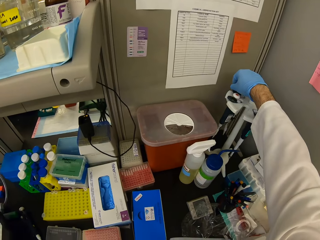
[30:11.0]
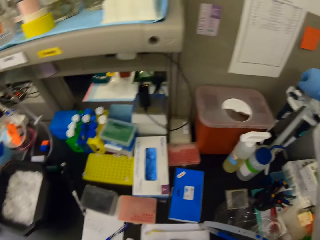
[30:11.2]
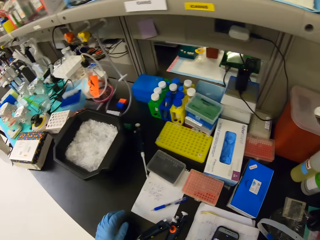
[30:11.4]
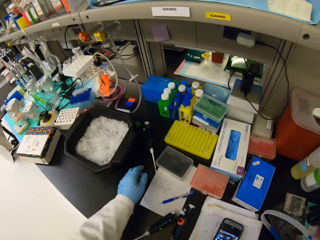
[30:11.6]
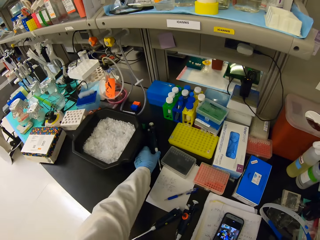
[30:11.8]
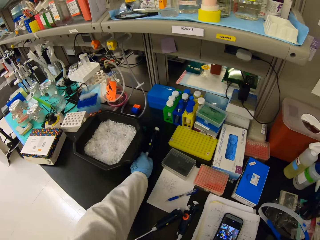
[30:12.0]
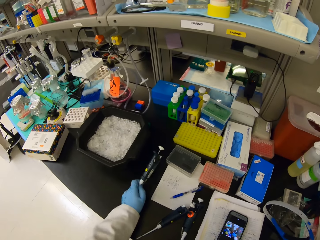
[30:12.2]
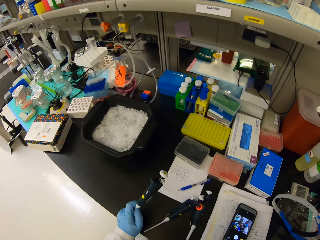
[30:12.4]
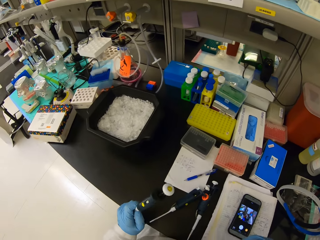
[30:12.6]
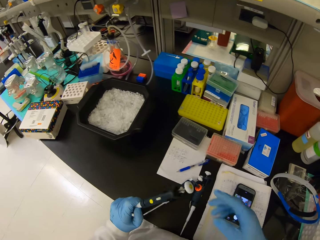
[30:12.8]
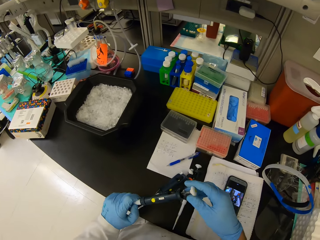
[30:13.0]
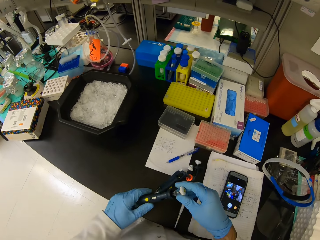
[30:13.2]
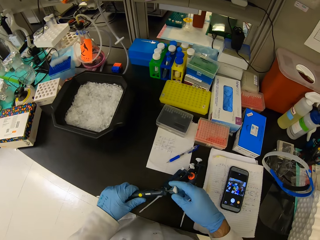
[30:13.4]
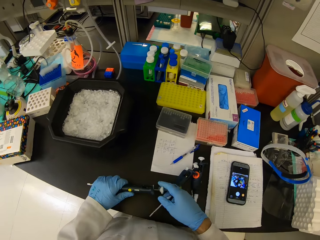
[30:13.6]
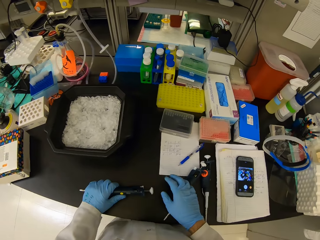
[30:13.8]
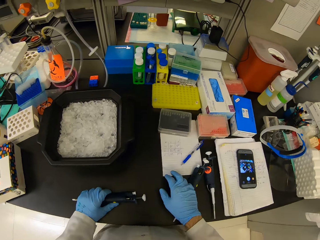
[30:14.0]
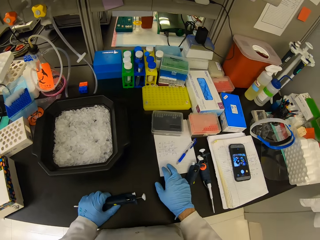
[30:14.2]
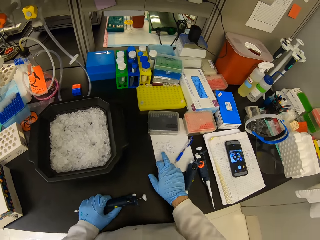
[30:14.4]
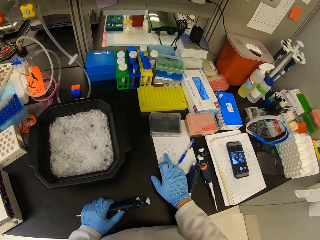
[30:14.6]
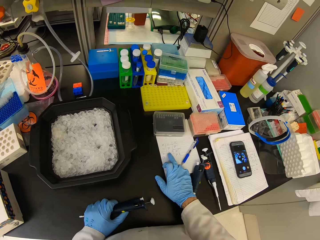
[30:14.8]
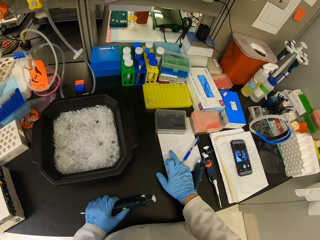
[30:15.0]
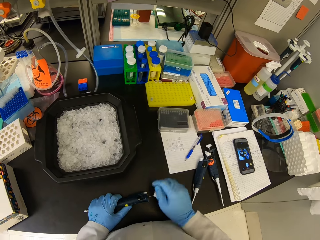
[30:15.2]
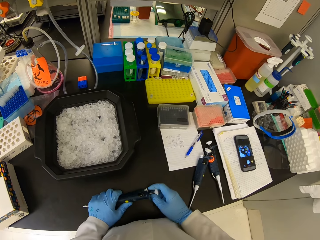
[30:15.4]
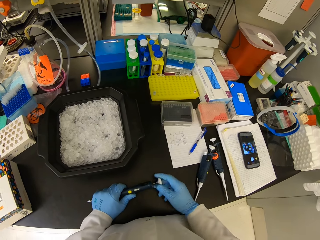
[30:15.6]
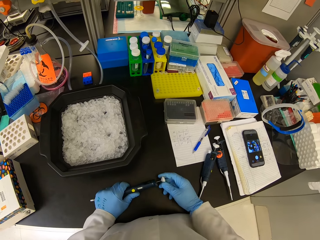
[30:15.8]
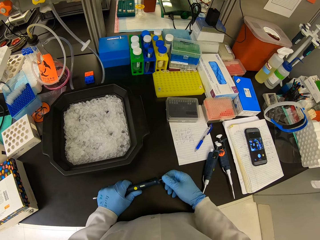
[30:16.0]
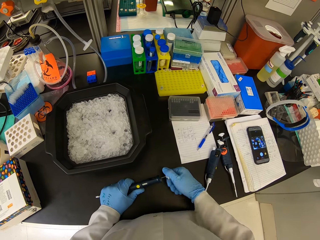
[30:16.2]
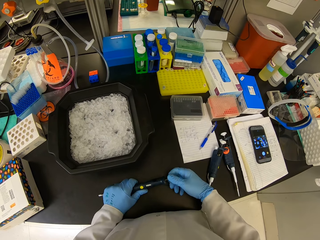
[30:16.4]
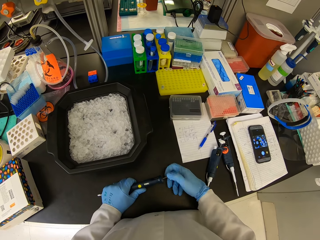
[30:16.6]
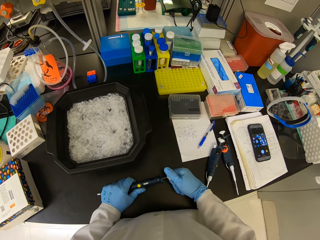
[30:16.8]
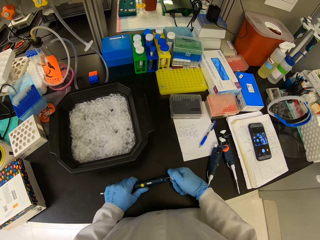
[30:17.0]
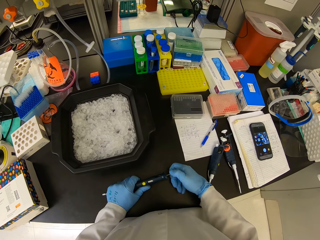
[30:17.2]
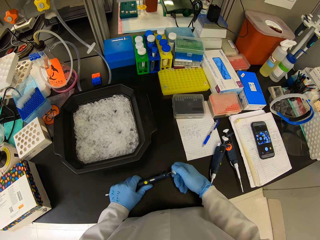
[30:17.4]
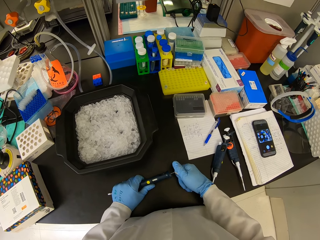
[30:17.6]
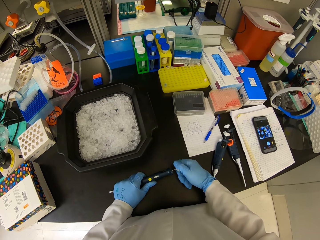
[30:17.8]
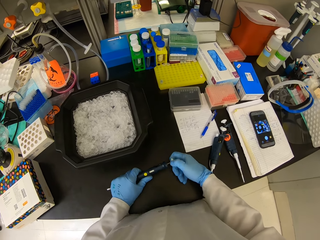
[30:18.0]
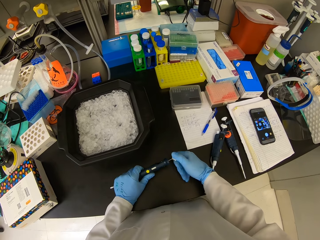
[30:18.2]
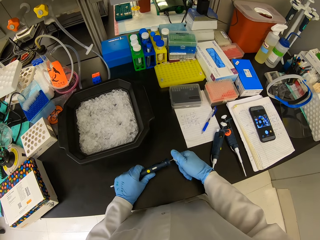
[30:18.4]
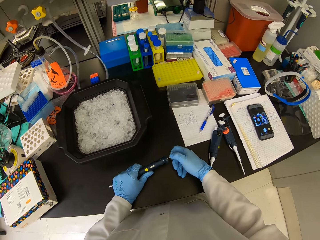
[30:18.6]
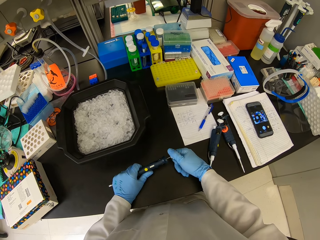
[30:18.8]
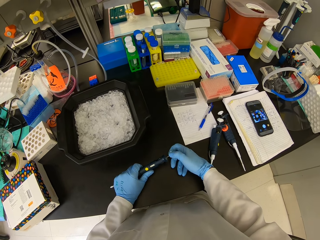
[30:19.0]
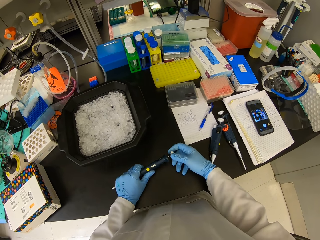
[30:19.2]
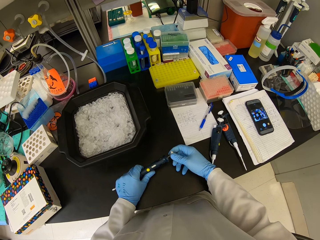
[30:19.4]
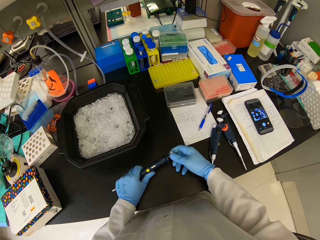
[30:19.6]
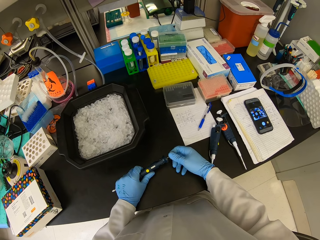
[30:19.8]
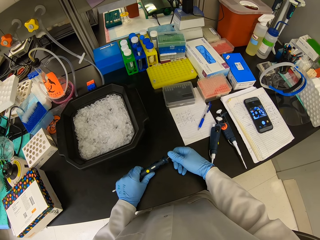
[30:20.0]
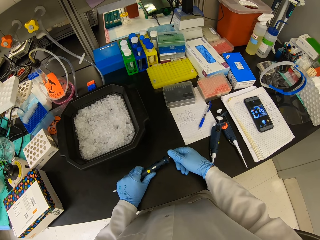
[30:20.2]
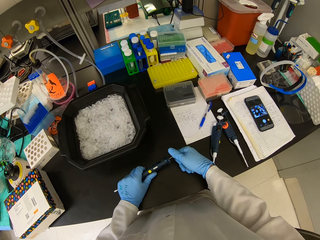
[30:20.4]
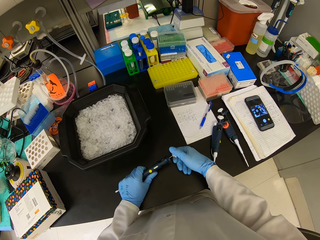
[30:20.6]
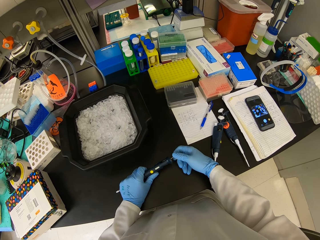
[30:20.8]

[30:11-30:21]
The camera wearer puts the syringes on the syringe holder. They pick the syringes from the table. They read the book. They adjust the syringe. They open the syringe.

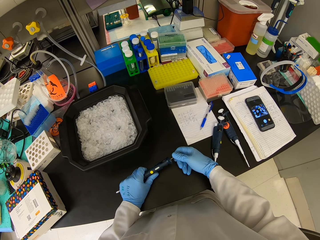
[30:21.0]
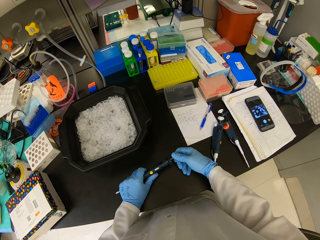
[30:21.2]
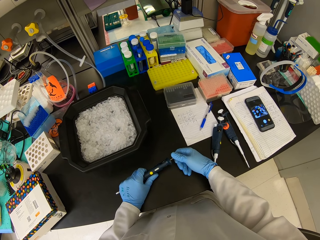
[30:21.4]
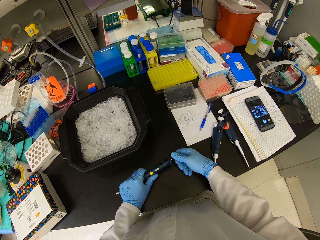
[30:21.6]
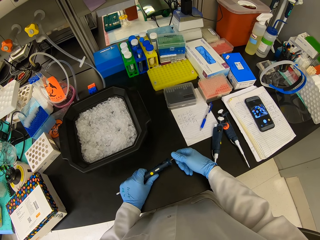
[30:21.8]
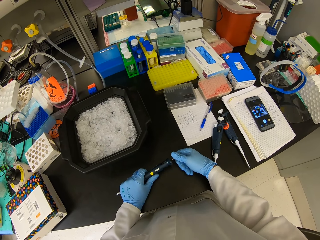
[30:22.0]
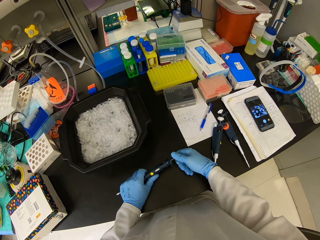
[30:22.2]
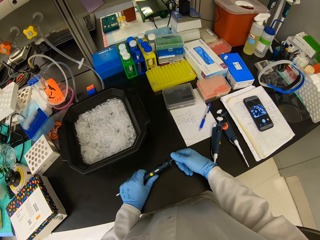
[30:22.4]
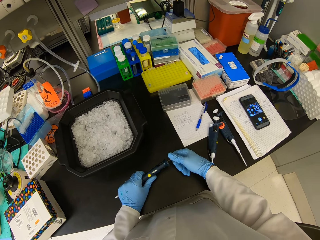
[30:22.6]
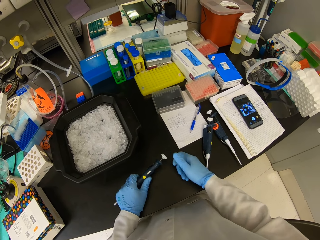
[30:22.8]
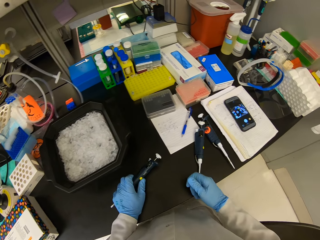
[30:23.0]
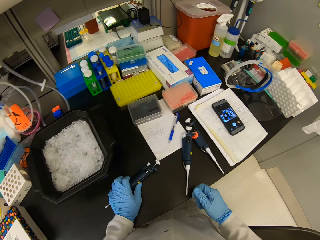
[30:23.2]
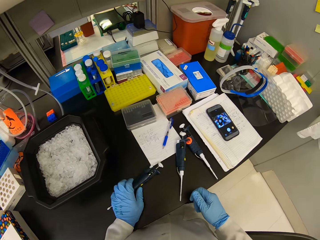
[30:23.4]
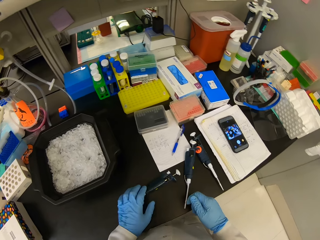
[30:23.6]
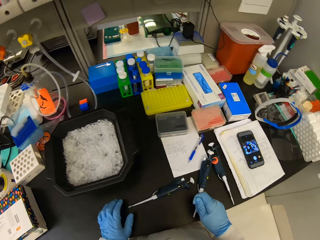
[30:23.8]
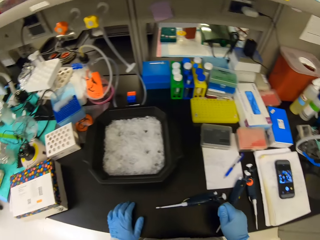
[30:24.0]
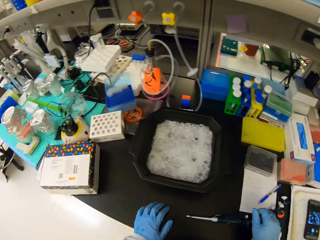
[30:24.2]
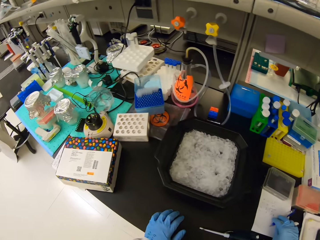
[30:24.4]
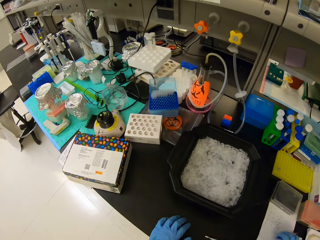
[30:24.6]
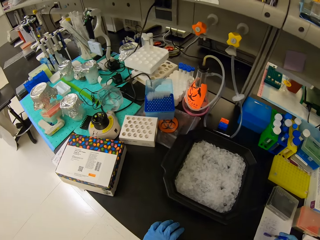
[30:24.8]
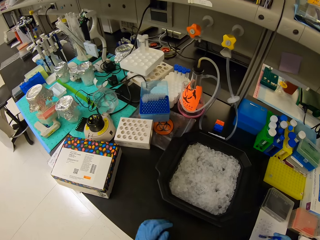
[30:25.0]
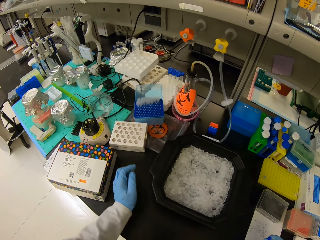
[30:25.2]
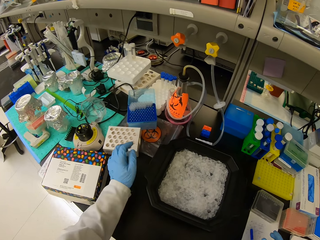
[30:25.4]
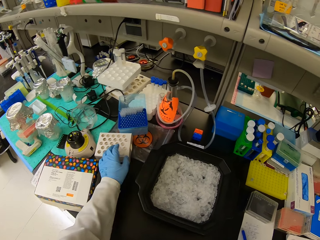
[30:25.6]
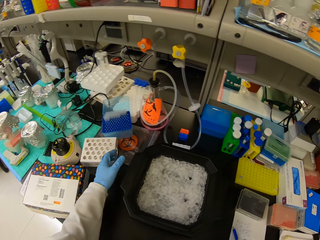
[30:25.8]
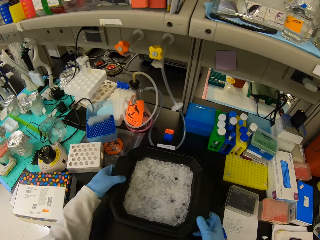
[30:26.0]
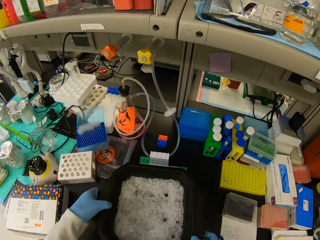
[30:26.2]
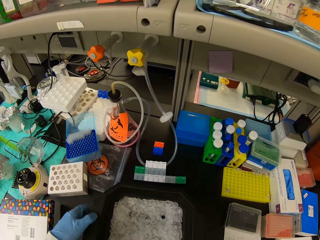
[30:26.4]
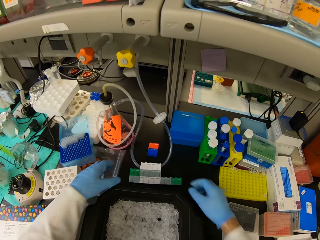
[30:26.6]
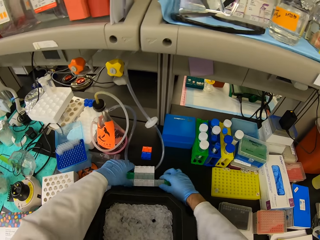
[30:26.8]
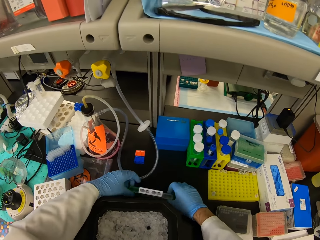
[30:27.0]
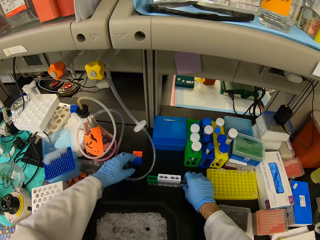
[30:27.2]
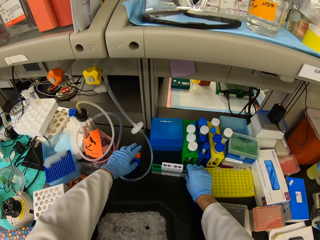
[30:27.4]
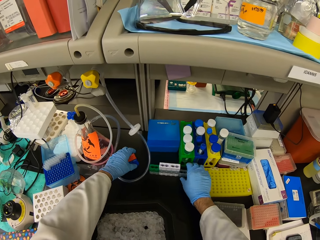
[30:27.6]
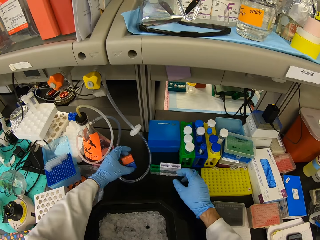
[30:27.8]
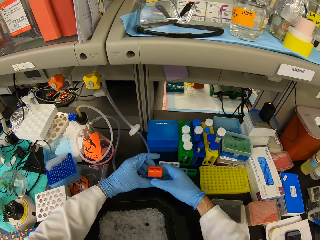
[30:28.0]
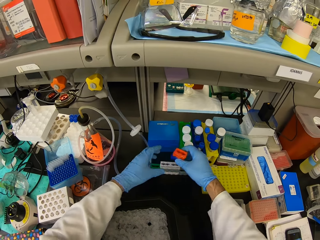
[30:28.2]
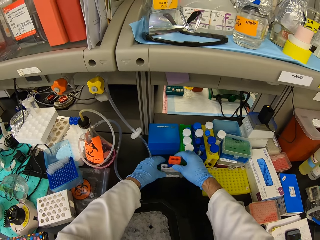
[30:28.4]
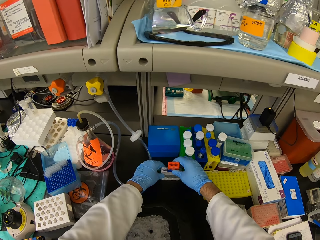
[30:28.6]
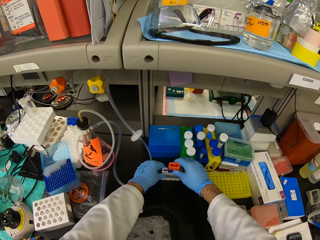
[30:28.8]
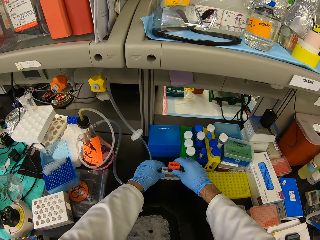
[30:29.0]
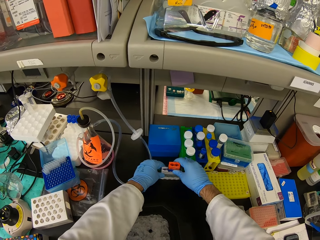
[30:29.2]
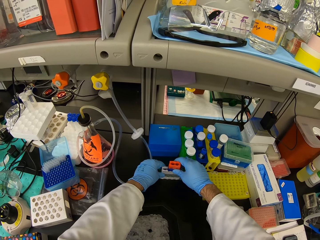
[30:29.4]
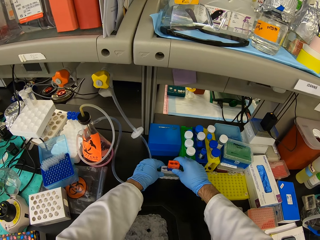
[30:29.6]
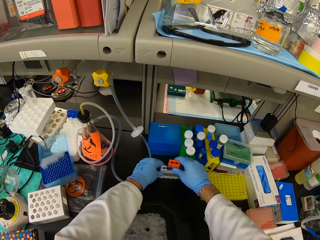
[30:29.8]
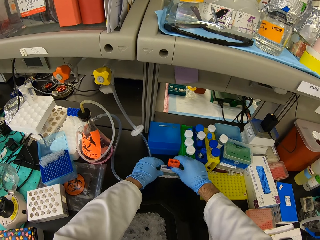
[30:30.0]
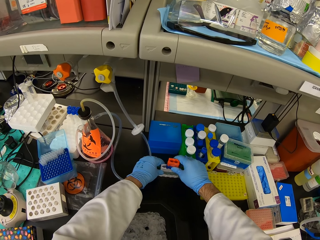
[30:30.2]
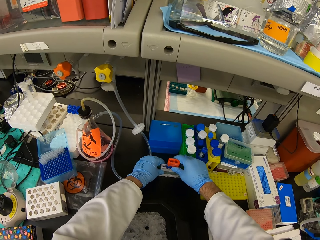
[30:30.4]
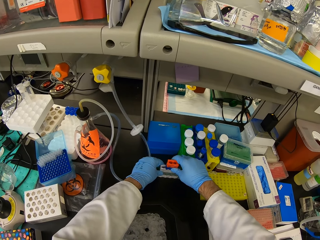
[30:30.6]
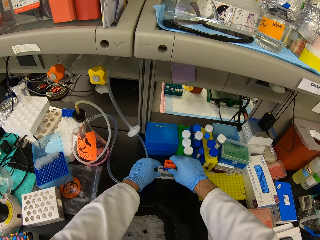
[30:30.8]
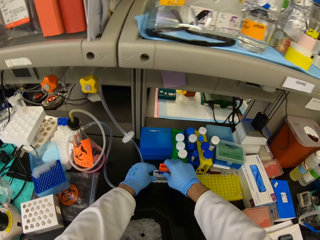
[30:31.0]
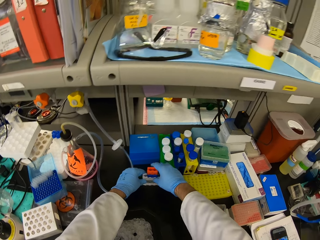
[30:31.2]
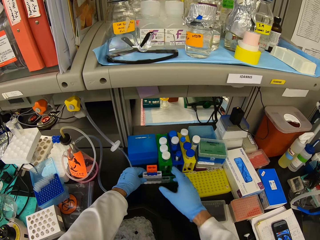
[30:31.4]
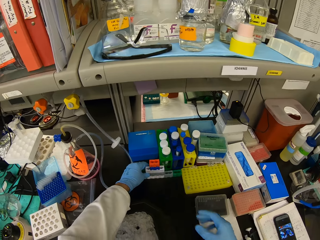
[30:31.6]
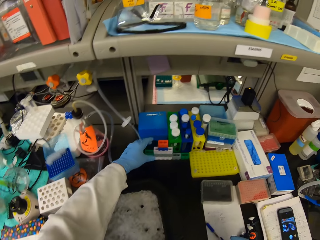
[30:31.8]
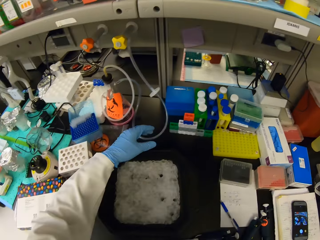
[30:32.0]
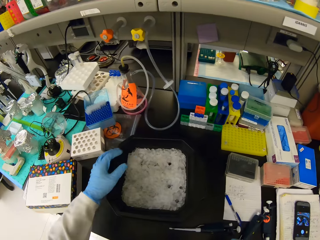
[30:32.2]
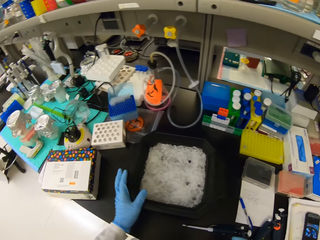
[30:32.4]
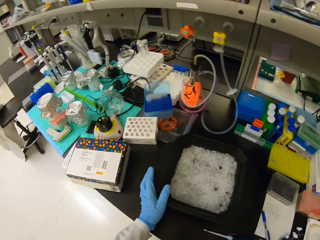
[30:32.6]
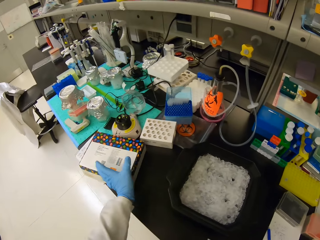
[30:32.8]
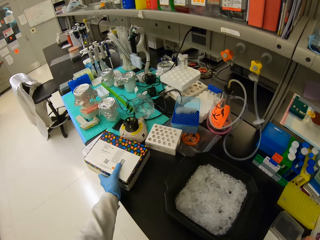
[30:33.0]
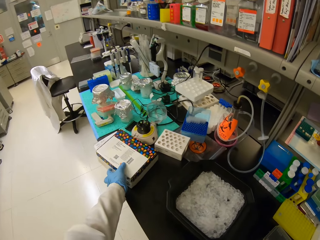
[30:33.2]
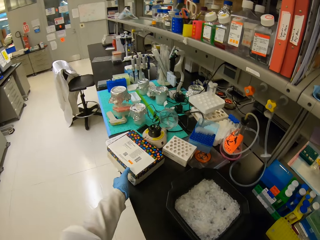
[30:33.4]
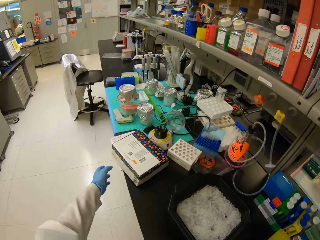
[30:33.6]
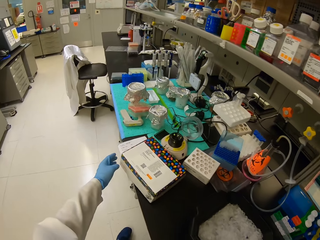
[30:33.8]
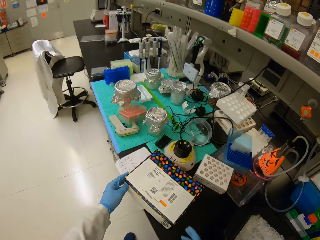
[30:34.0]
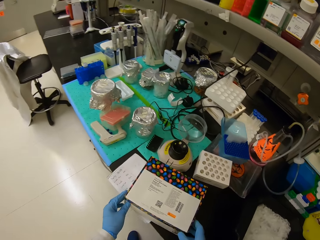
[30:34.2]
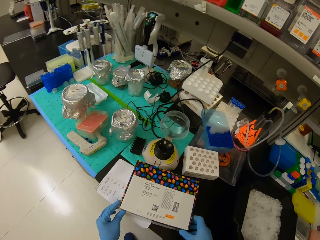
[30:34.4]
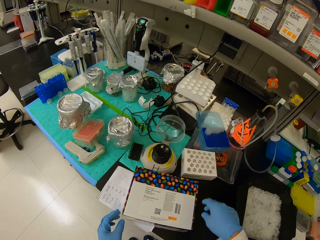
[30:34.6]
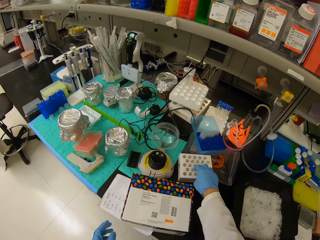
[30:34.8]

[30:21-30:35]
The camera wearer places the syringes on the table. They touch the rack. They pick something. They fix something to an object. They arrange some equipment on the table. They touch the box.
